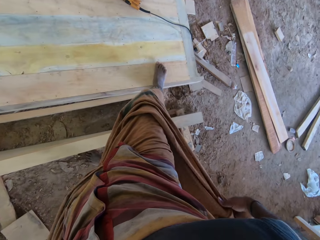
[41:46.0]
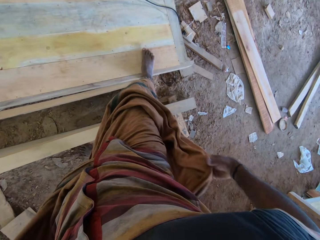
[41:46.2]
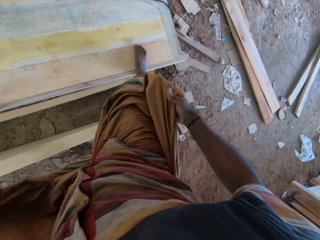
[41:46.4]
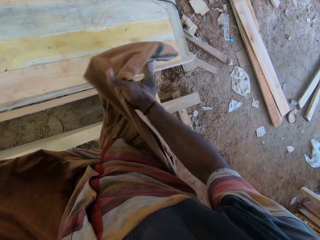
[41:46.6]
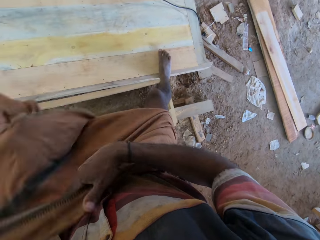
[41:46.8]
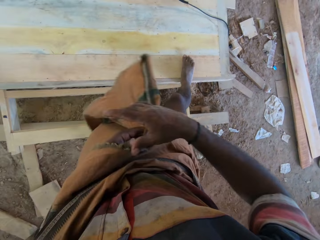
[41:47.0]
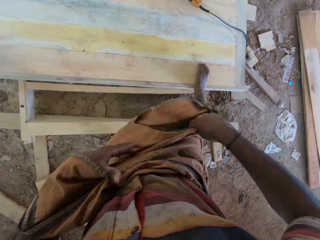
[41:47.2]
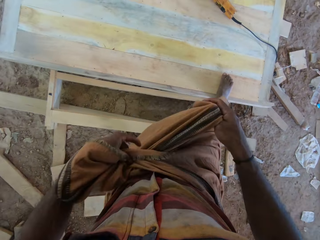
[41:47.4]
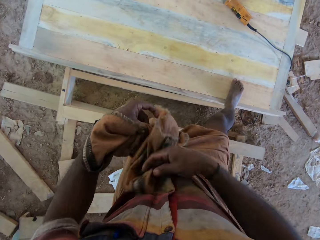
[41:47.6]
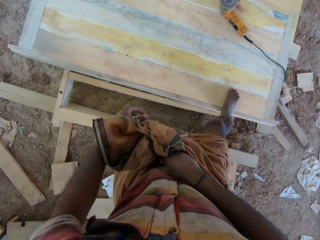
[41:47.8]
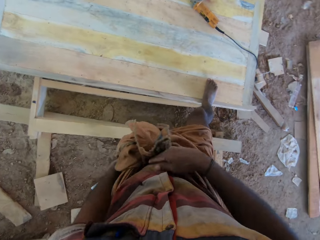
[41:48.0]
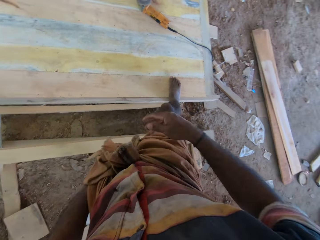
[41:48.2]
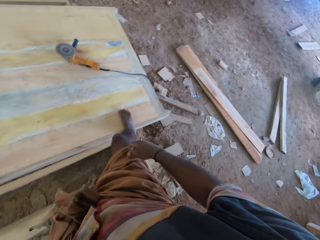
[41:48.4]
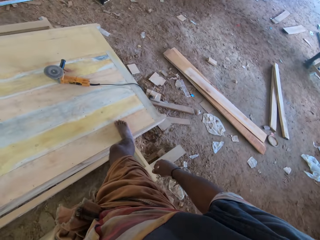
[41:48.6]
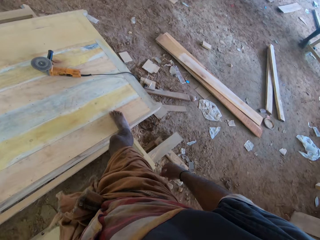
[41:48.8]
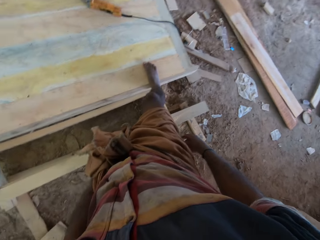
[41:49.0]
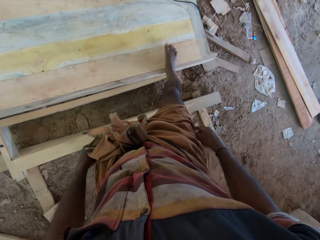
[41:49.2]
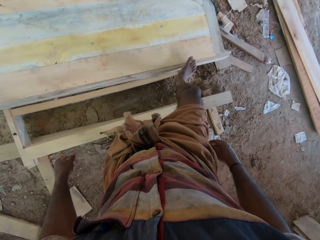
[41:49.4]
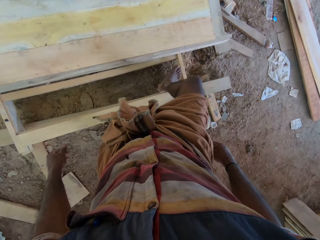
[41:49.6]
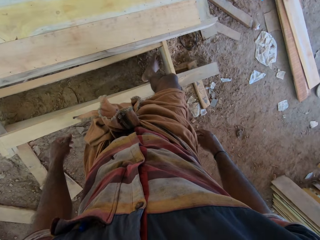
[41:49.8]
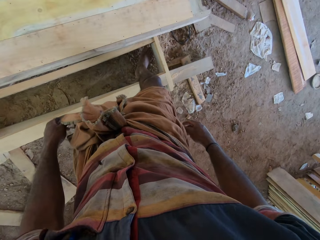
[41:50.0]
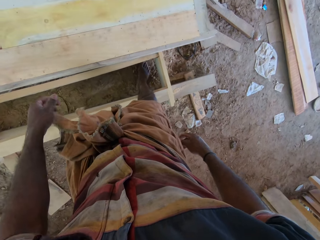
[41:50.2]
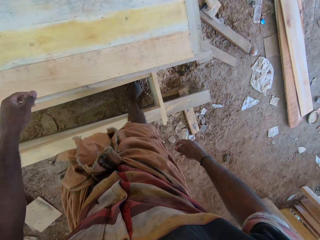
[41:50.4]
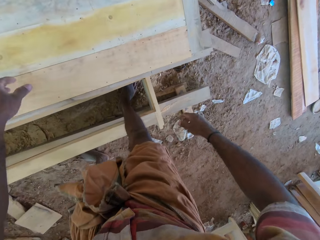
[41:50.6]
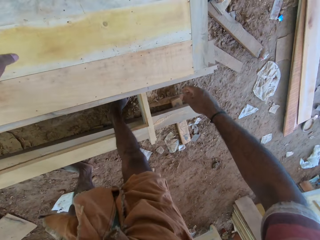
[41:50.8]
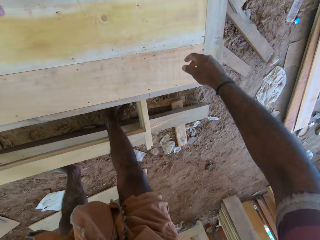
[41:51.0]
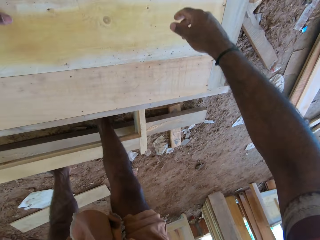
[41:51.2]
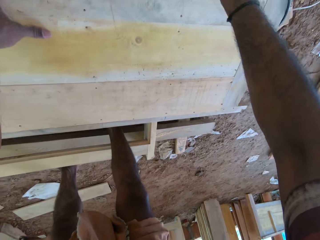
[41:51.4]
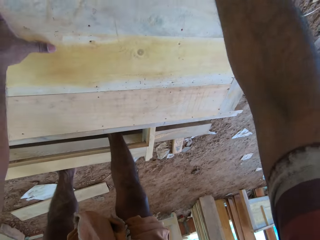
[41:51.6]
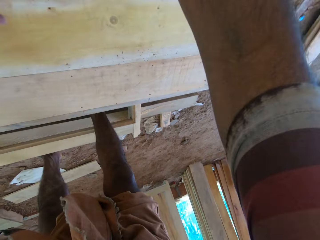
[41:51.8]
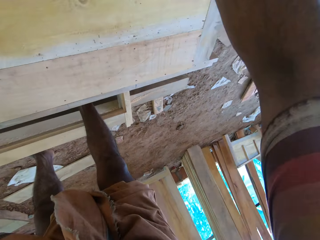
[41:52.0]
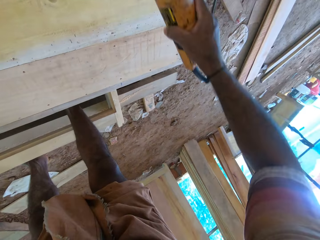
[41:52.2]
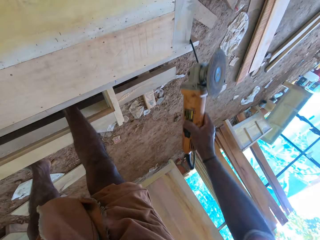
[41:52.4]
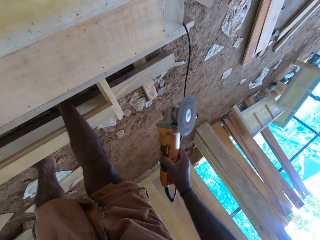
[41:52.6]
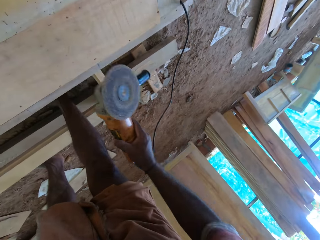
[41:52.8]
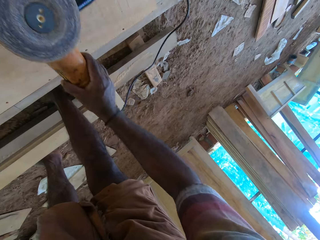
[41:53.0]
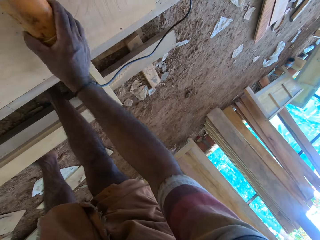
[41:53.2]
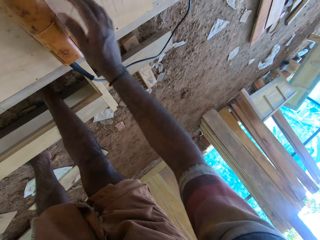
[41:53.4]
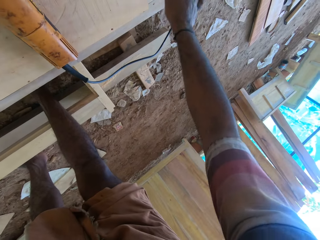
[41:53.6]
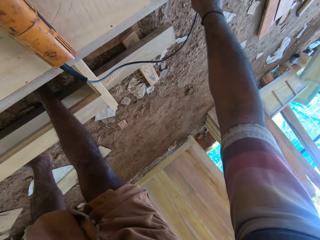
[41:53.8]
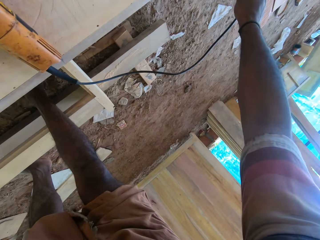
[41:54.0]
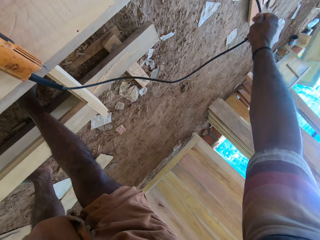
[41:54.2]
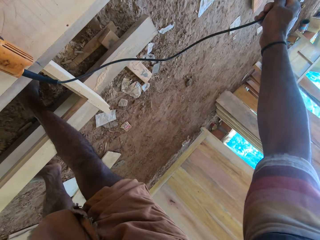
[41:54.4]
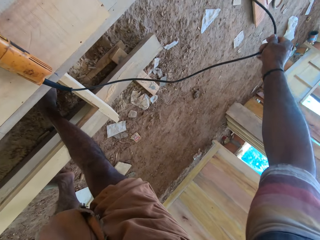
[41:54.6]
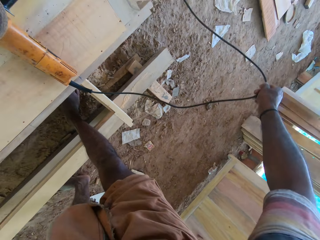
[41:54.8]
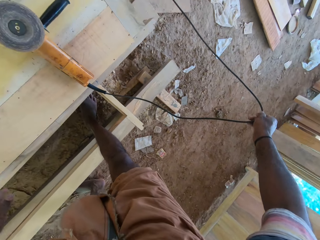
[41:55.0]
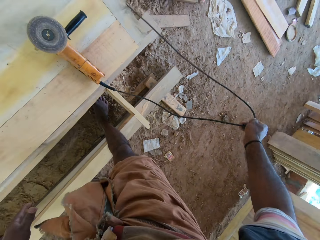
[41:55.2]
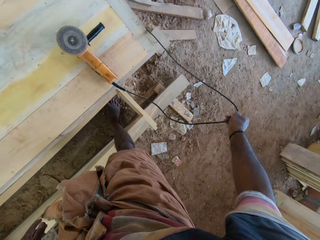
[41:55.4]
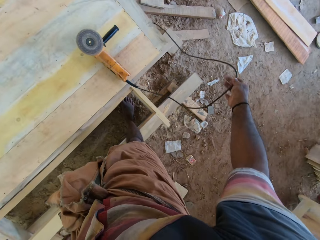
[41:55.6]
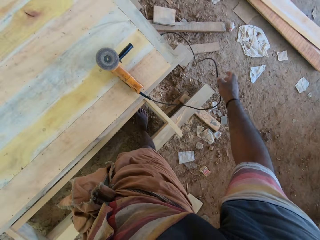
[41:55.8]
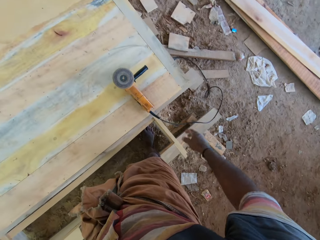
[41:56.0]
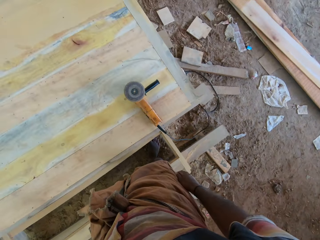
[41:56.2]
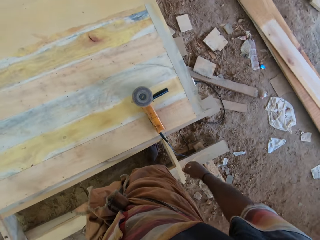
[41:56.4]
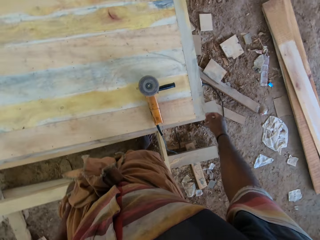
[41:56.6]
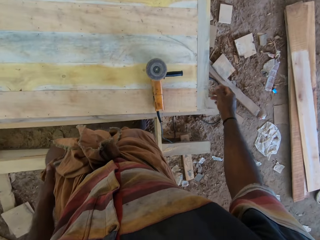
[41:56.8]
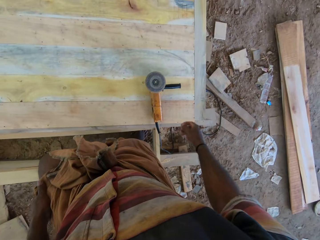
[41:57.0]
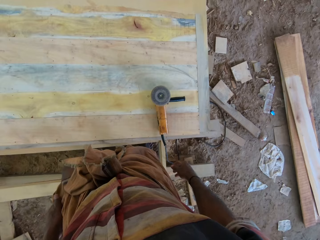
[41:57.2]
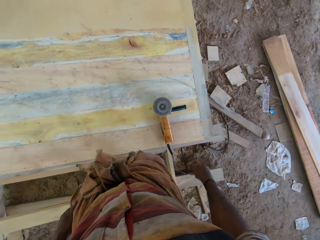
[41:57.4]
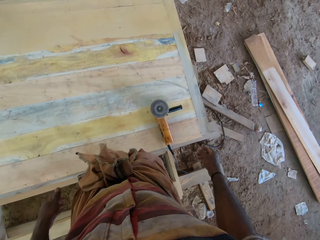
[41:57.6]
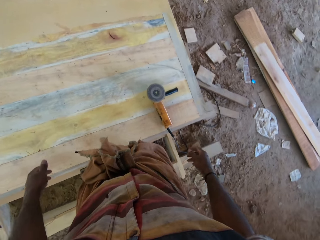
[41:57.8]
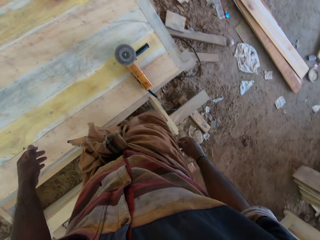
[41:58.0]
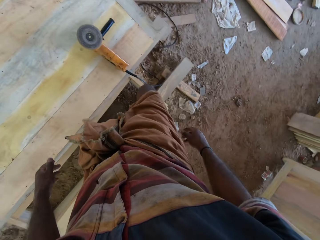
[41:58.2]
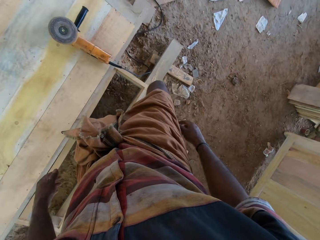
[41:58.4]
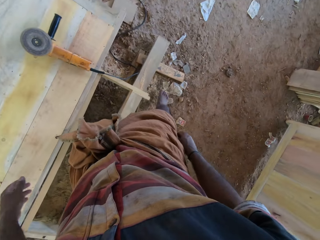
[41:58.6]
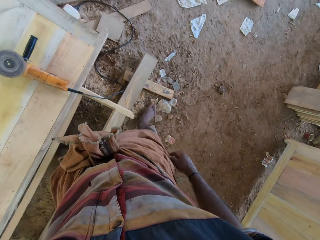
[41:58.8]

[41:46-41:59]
The camera wearer lifts the garment with both hands. They tie the garment with both hands. They move a hand. They bend down. They move the grinder. They pick up an object with the right hand. They hold the cable. They drop the object on the surface. They pull the cord with the right hand. They move on the ground. They drop the cord.

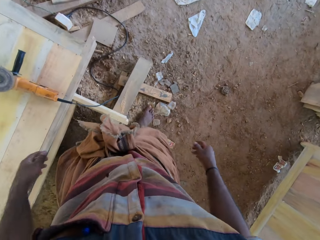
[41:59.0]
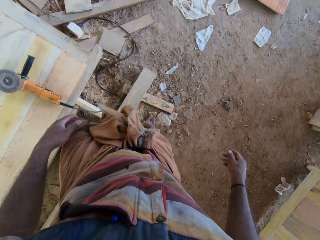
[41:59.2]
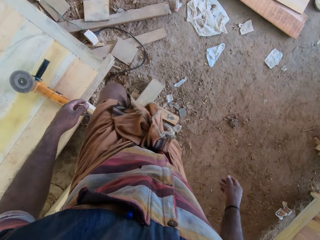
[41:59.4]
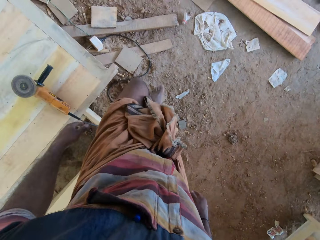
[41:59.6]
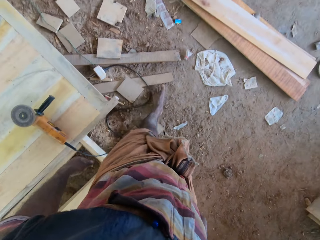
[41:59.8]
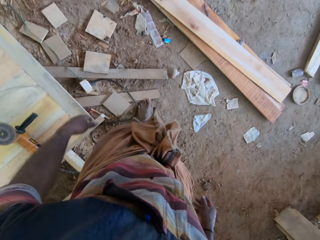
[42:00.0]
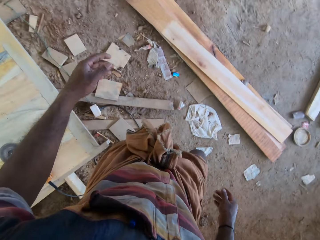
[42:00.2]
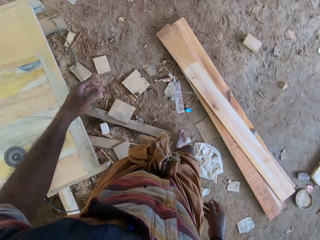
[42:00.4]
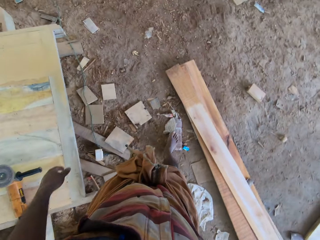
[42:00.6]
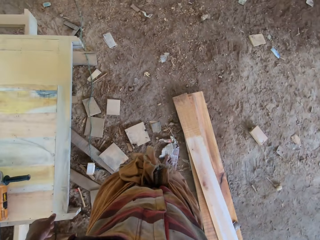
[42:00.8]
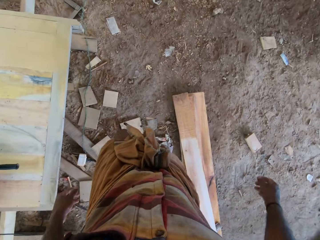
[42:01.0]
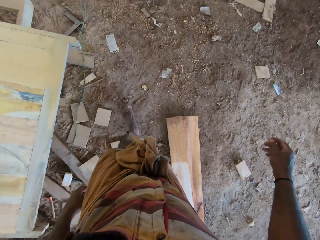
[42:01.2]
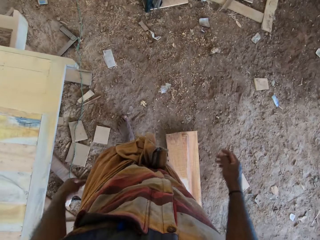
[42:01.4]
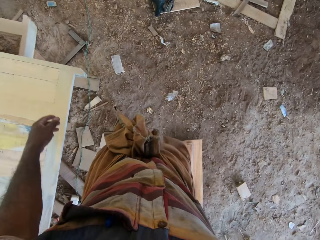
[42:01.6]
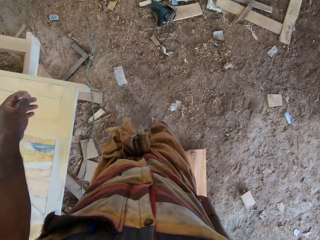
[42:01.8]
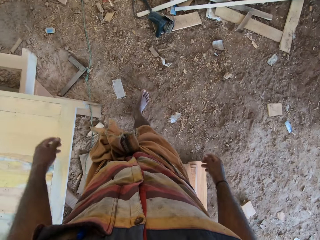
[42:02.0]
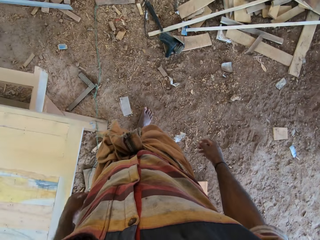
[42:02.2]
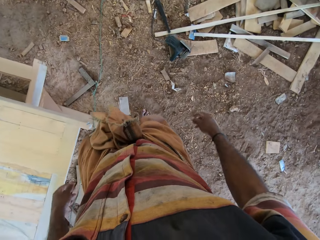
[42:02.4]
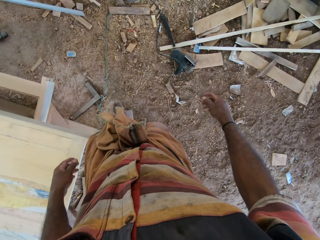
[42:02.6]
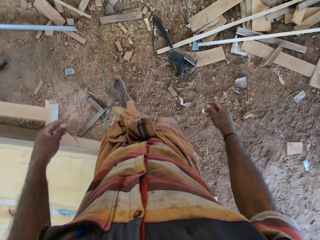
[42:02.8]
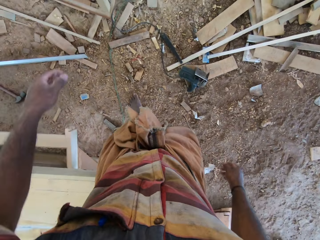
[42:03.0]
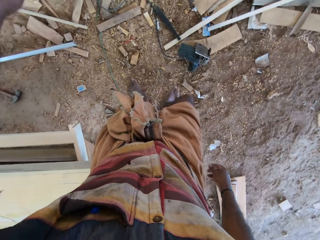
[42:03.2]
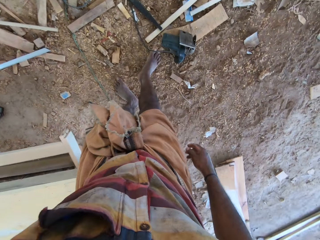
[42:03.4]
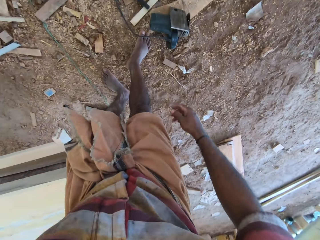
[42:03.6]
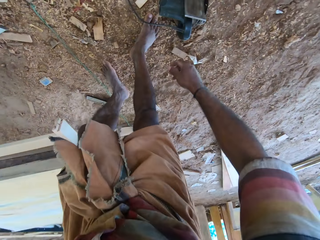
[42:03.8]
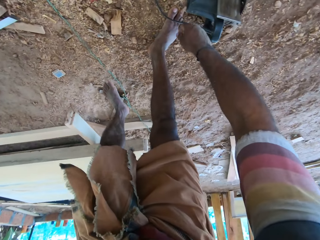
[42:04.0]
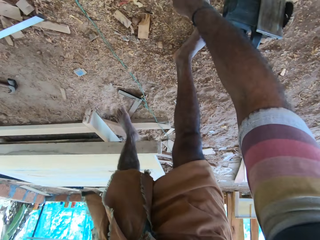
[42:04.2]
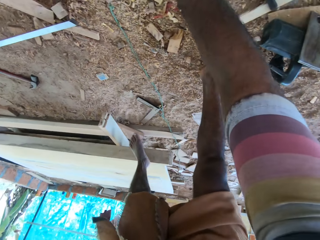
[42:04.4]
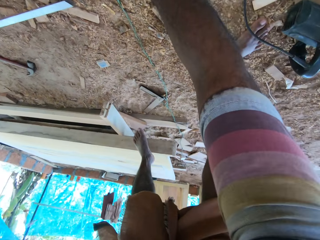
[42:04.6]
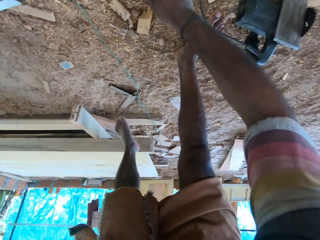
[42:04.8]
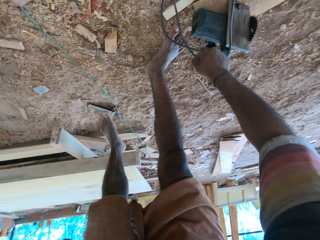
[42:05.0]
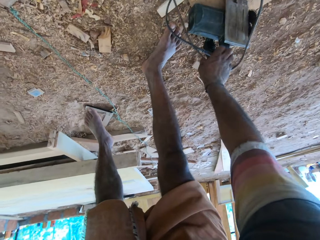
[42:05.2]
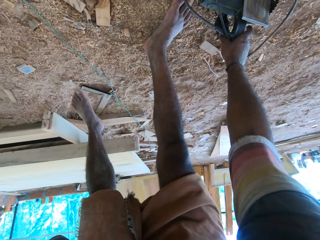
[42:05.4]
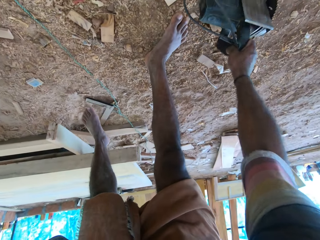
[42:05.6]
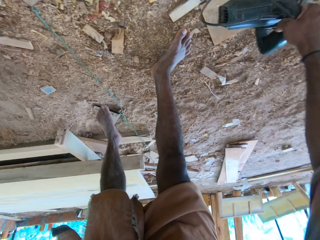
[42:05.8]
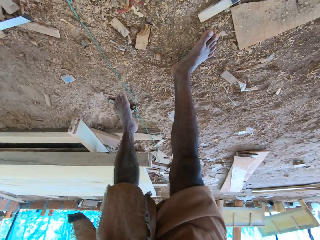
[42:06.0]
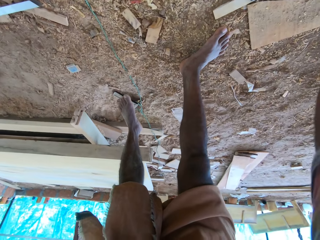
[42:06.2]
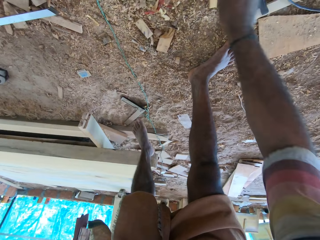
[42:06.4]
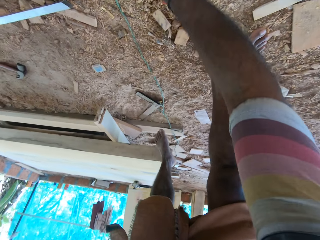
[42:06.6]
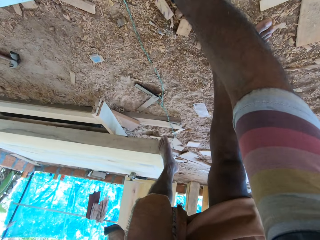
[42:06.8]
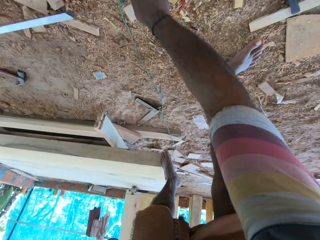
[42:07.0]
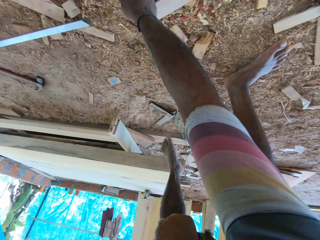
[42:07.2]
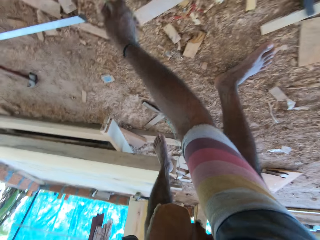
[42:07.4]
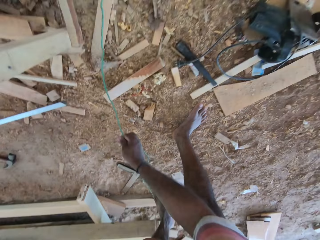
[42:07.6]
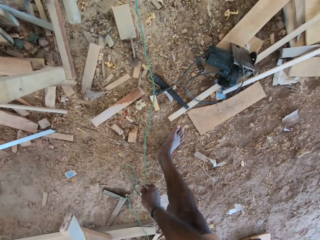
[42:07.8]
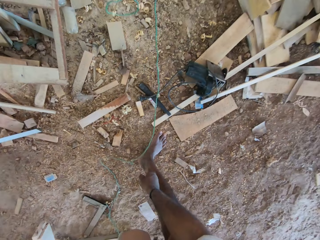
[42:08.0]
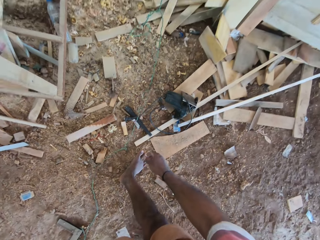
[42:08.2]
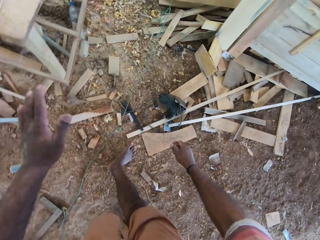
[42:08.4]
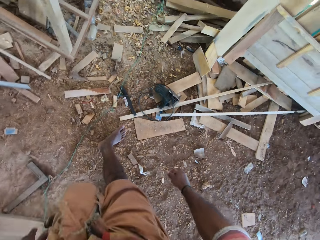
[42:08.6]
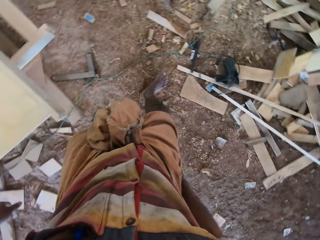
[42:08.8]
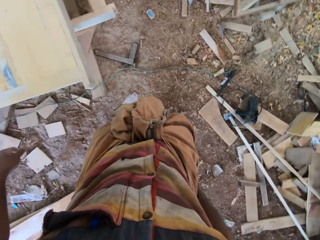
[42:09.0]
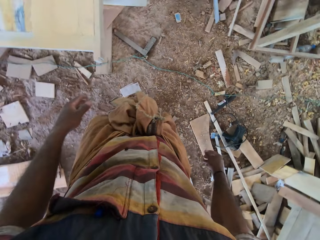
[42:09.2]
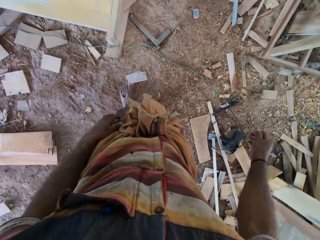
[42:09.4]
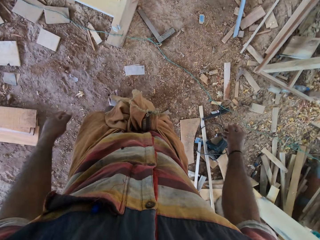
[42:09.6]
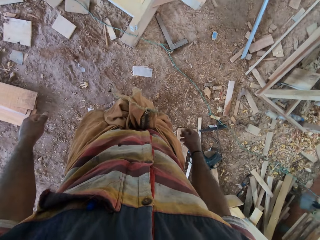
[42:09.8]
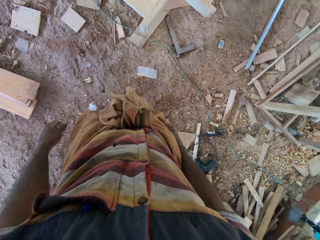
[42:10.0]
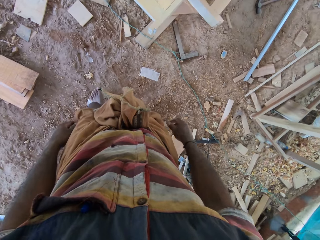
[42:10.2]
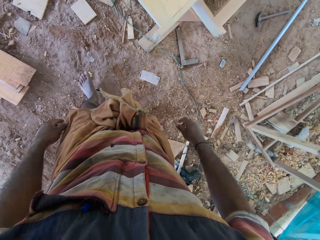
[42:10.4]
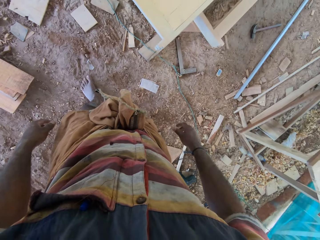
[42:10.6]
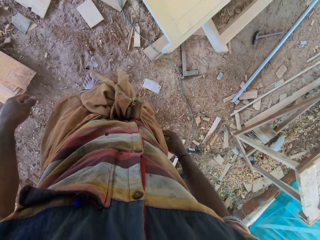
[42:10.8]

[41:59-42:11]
The camera wearer walks ahead. They swing both hands. They lift the left hand. They move something. They pull the cord with the right hand. They push aside an object. They move on the ground. They stand up.
